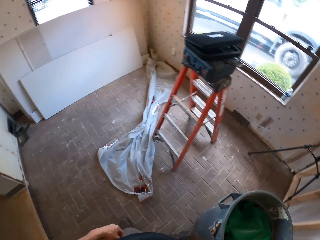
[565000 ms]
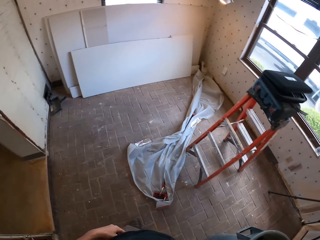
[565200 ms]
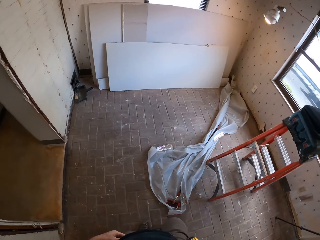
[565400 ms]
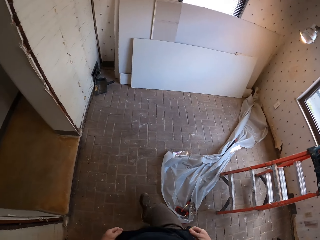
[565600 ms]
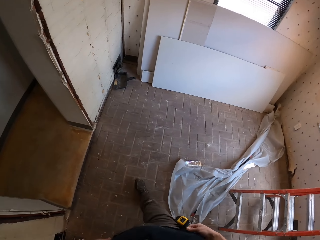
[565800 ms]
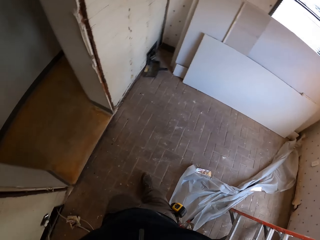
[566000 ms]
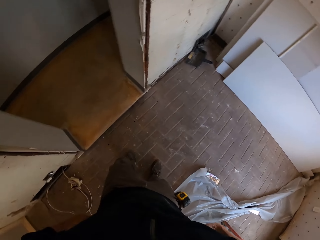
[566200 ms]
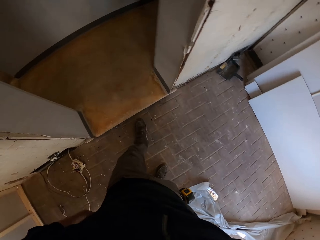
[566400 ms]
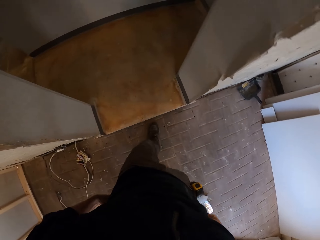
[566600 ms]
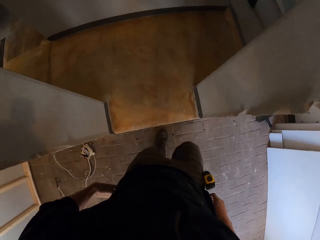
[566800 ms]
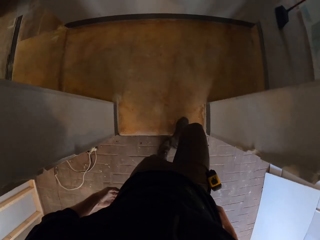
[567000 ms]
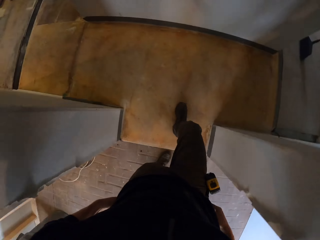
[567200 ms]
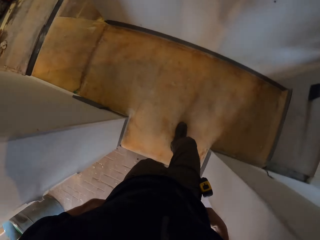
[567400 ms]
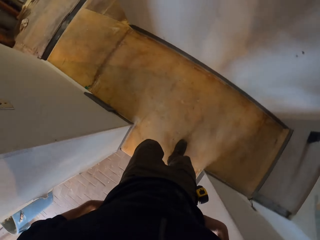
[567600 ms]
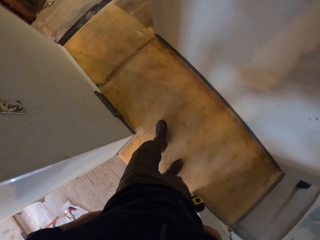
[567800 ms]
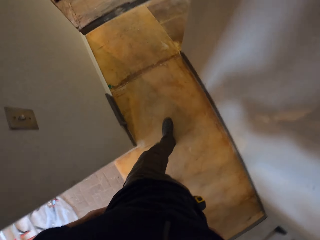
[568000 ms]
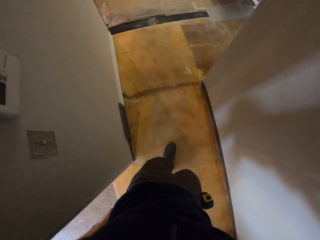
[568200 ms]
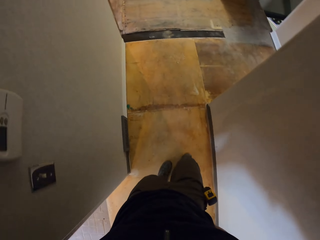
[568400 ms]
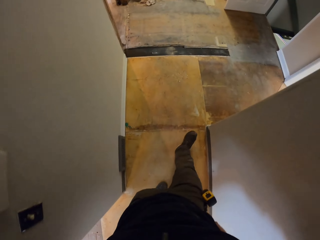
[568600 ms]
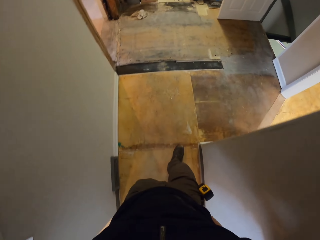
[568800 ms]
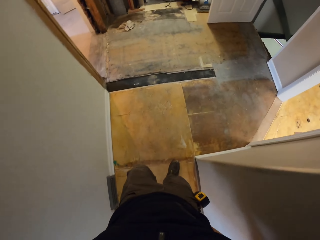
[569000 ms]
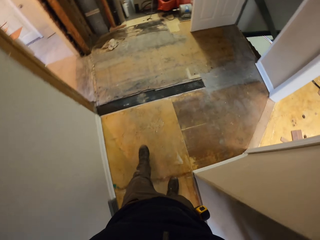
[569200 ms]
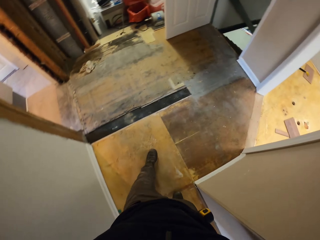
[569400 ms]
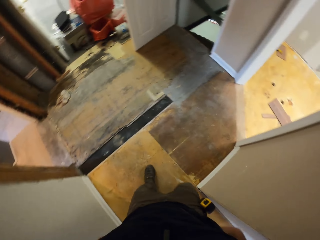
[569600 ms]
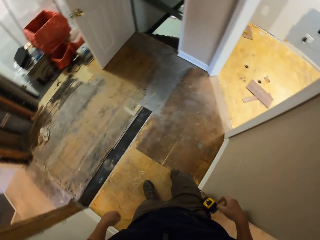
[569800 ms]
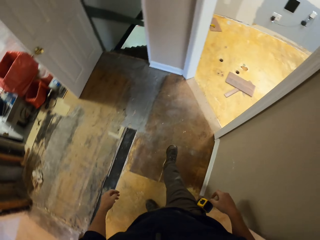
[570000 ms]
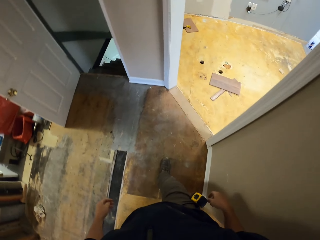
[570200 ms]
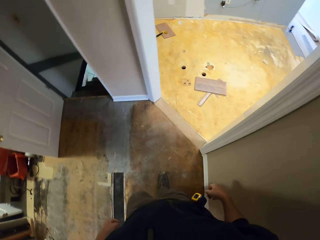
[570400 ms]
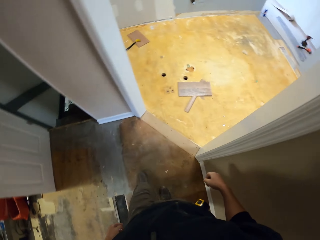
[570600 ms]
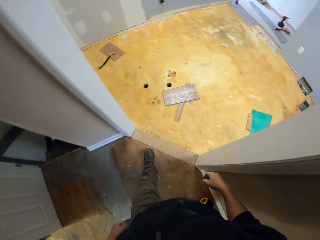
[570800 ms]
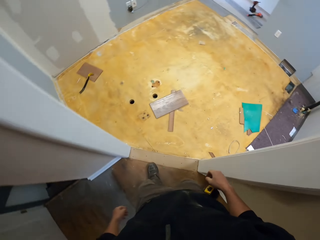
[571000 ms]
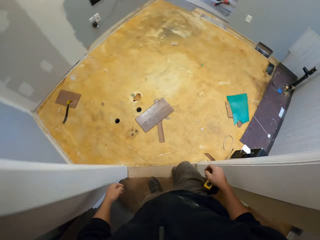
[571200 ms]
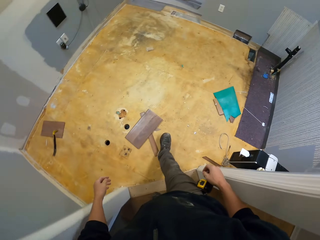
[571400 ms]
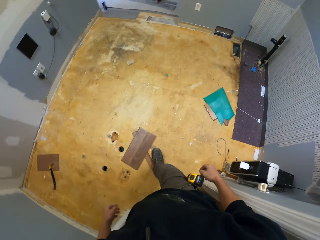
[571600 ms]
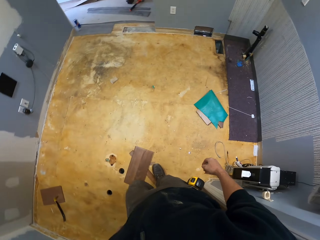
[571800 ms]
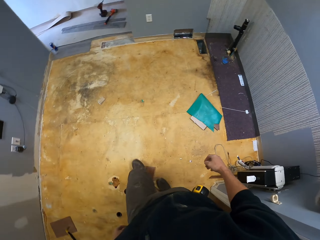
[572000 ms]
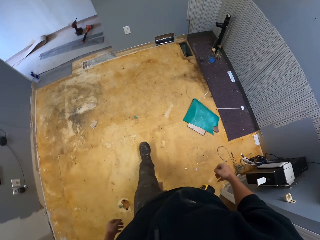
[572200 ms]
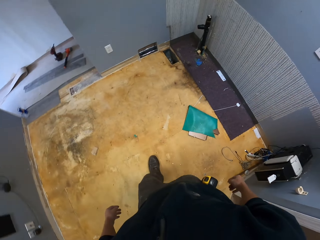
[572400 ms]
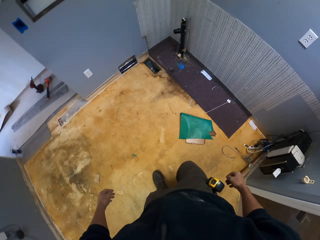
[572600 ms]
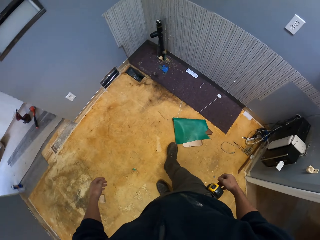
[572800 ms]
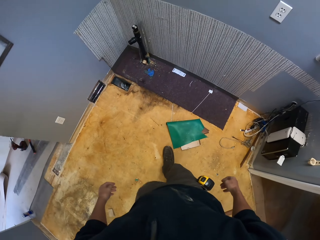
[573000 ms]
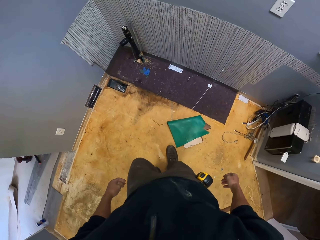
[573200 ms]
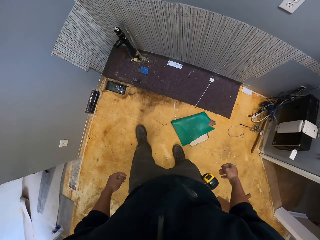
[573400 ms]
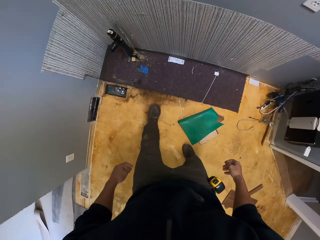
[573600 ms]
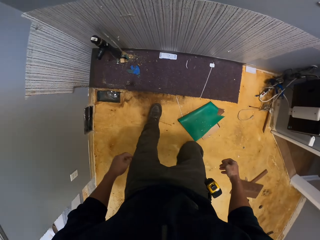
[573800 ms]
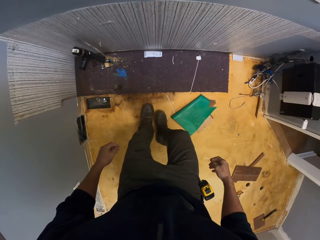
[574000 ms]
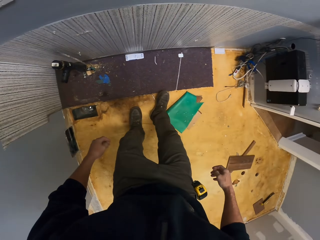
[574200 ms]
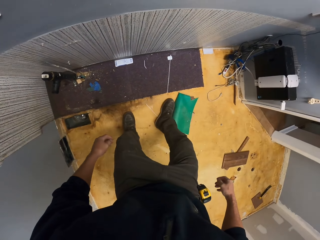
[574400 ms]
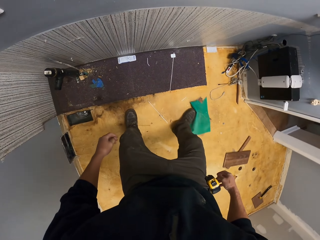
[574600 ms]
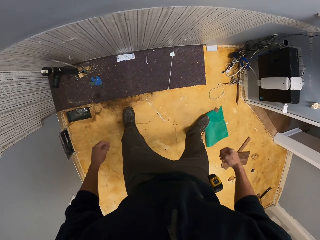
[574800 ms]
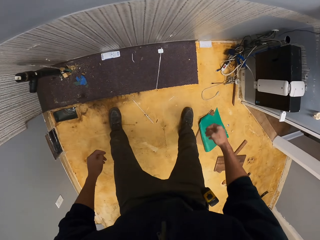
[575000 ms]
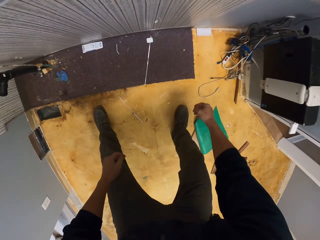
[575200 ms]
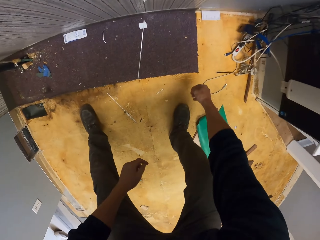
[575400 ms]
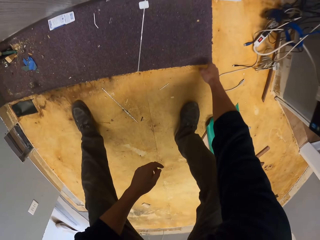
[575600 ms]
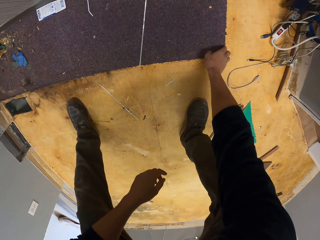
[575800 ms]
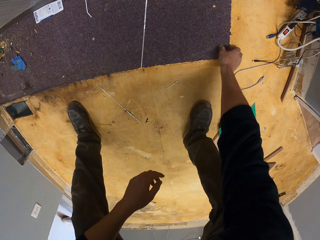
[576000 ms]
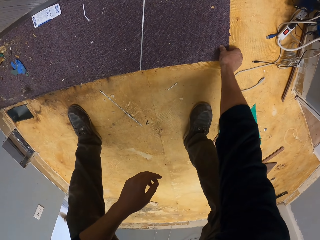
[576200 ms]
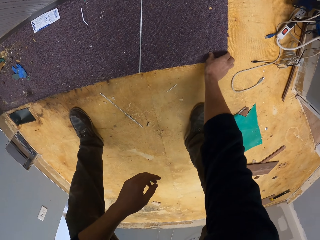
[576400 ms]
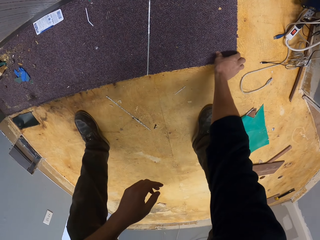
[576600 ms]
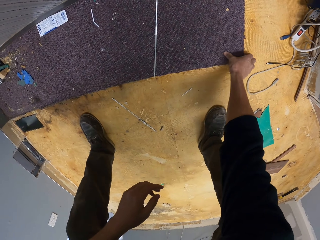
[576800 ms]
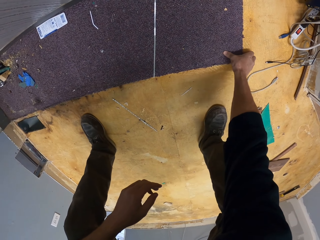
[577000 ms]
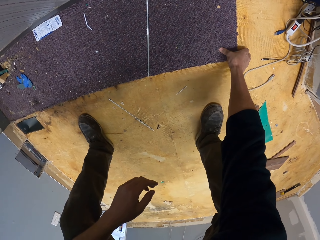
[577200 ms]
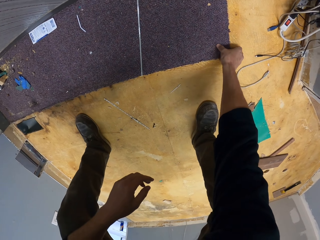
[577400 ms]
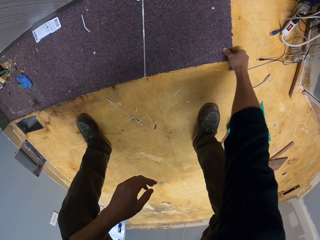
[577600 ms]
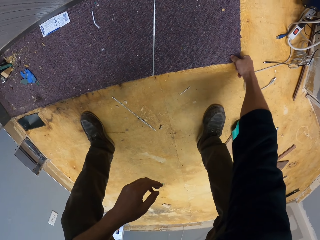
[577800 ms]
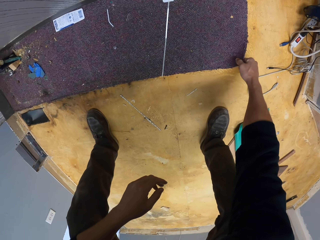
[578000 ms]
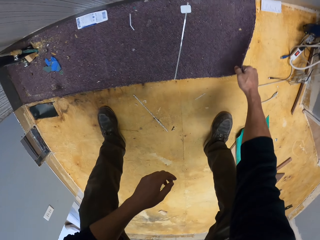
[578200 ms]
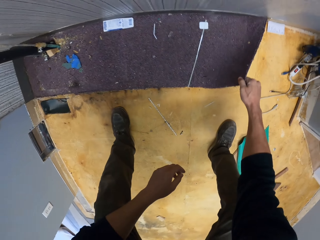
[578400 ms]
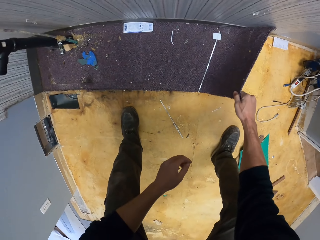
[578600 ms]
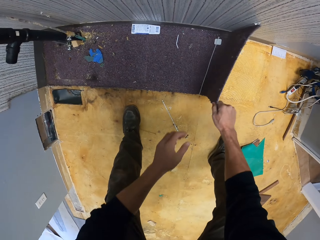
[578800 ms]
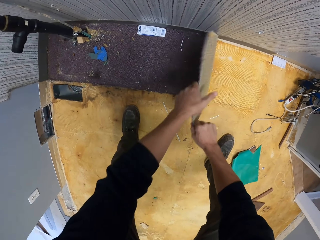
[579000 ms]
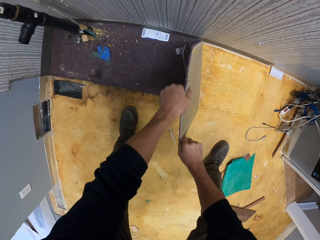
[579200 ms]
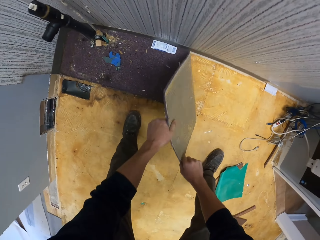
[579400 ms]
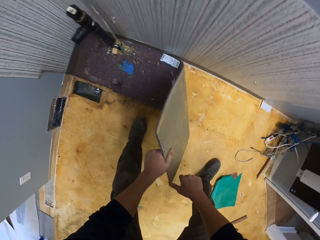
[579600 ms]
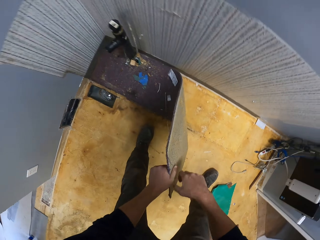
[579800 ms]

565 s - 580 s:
The camera wearer walks in the room. They push a plastic carpet with the right leg. They remove the polythene from the floor. They pull a carpet from the floor.

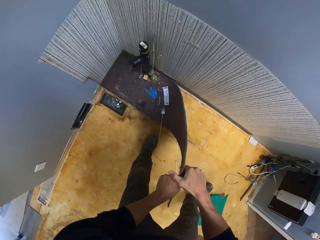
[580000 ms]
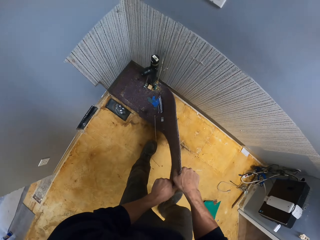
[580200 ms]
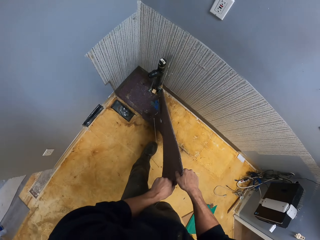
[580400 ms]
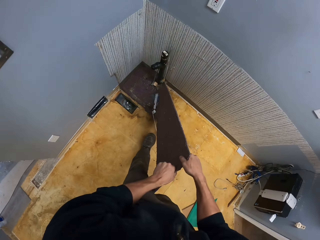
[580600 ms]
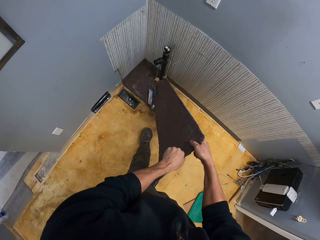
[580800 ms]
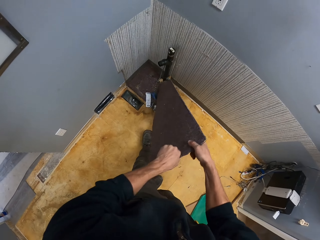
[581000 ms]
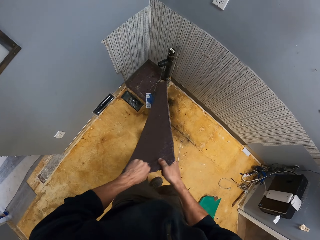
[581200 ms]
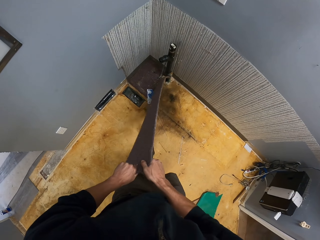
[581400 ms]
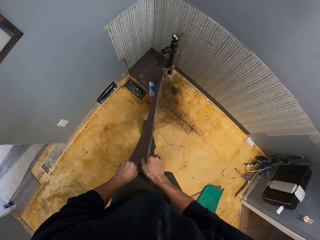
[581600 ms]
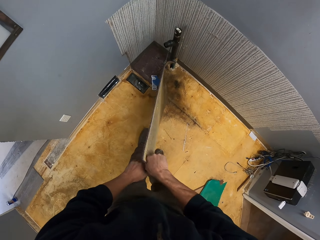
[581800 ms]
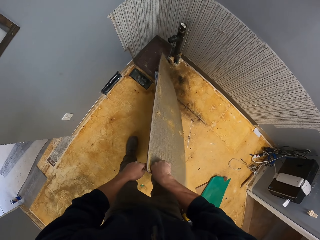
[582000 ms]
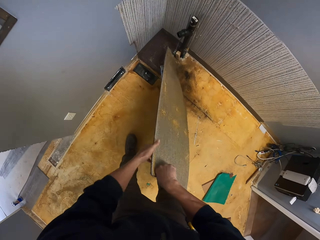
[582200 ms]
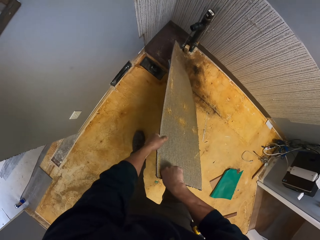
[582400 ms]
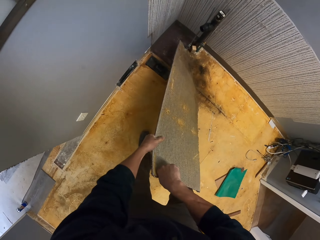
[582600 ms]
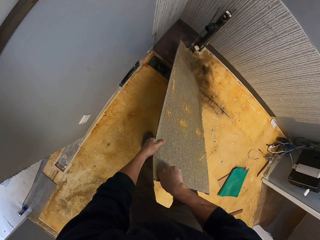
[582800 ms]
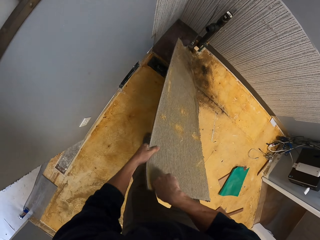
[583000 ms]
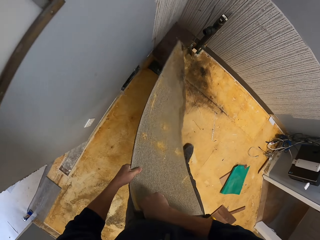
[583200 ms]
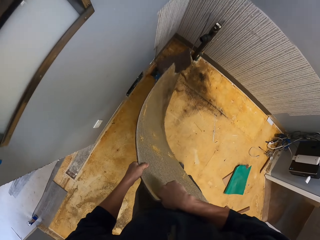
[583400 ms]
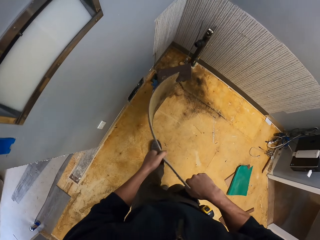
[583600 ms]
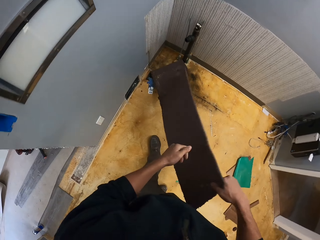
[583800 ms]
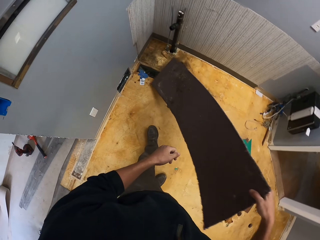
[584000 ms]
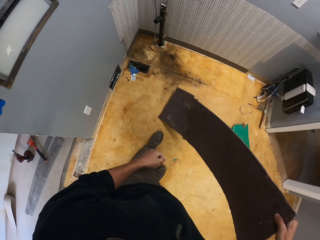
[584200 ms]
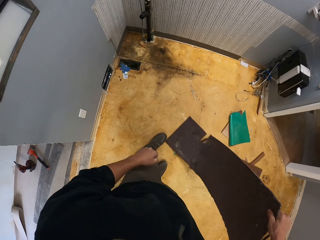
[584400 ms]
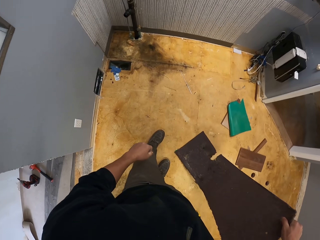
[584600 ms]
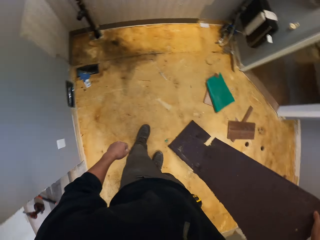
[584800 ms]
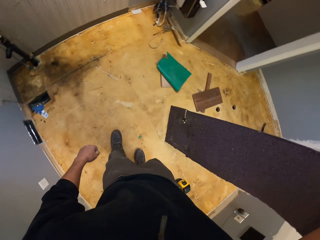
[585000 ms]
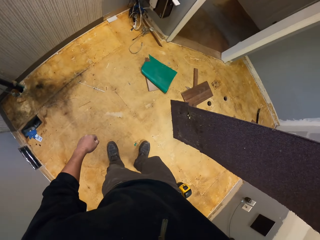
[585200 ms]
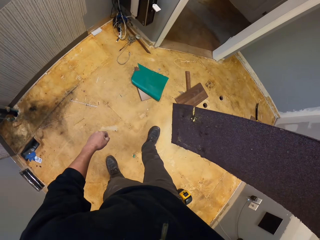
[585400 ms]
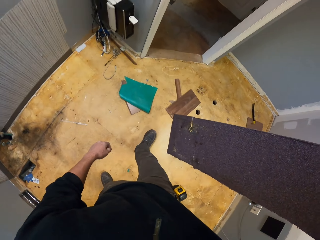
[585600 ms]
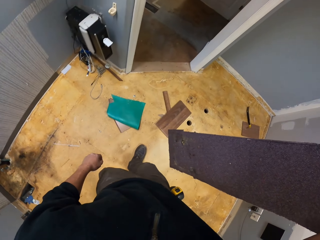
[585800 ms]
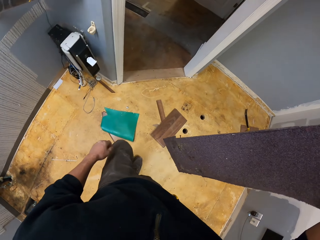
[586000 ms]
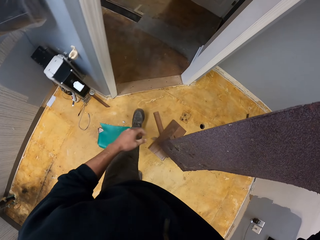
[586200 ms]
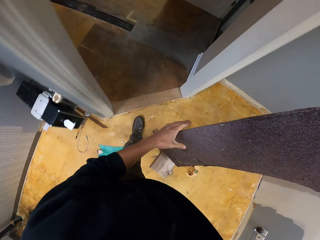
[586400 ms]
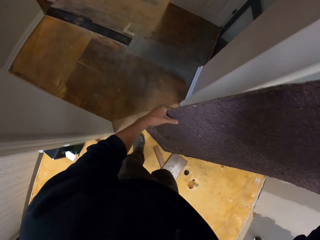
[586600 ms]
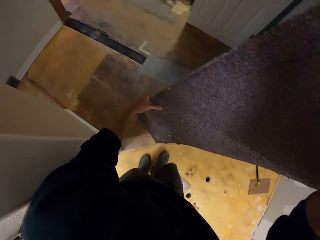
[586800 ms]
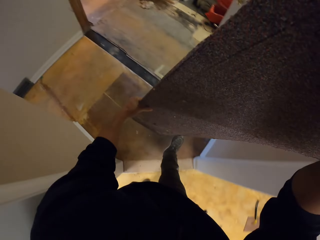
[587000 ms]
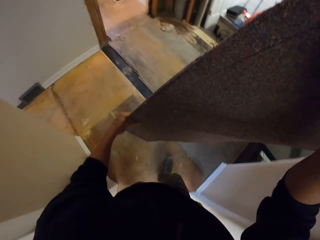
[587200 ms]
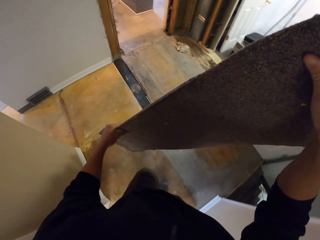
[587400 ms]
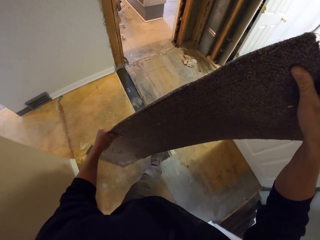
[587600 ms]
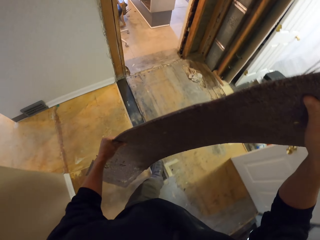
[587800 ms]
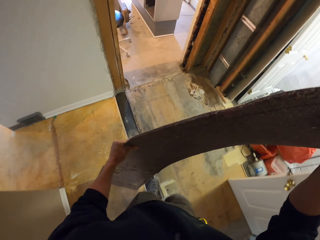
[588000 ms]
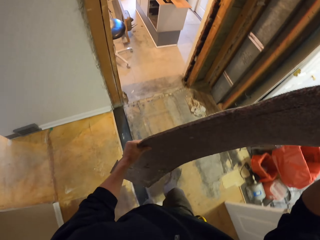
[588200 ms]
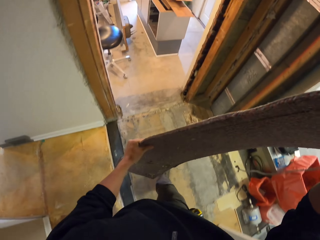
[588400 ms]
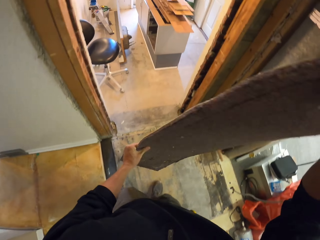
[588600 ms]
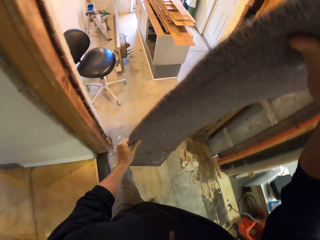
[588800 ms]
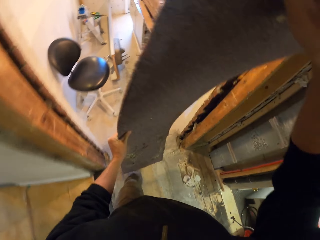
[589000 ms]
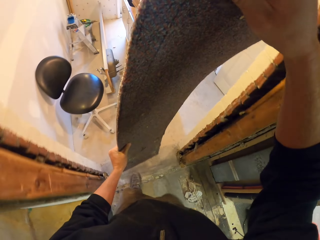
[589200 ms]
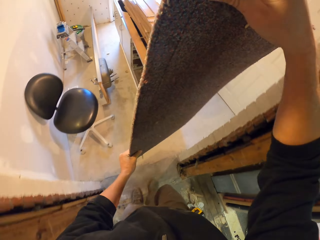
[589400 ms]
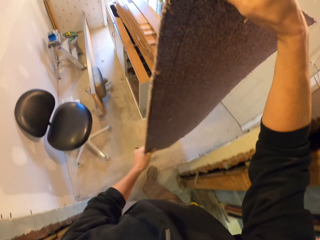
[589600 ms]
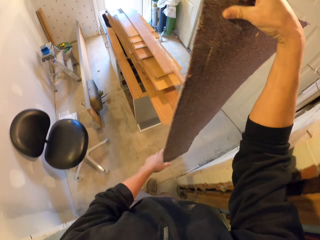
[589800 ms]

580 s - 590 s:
The camera wearer lifts the carpet. They walk. They hold the carpet with the left hand.
